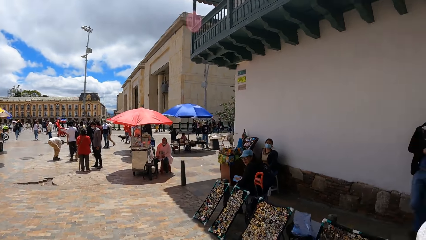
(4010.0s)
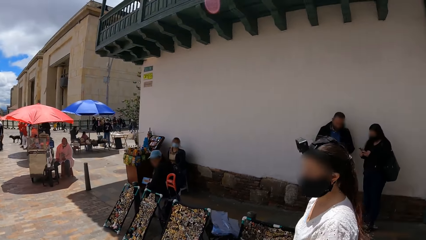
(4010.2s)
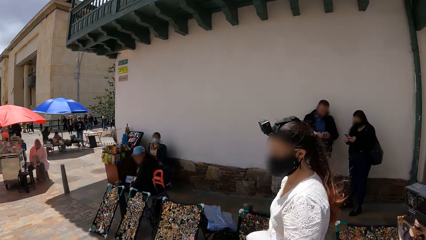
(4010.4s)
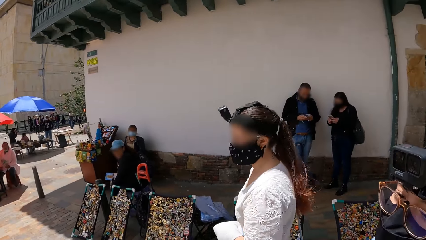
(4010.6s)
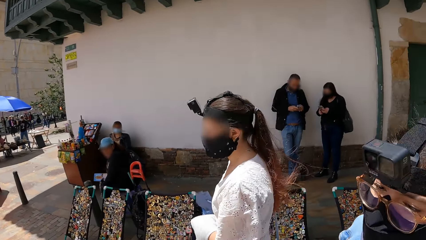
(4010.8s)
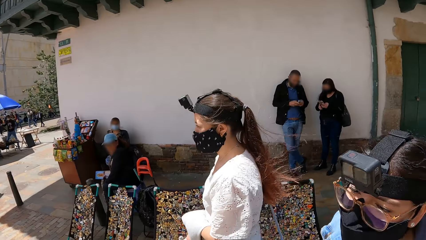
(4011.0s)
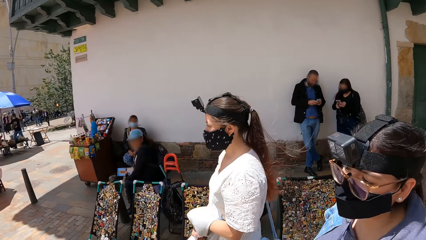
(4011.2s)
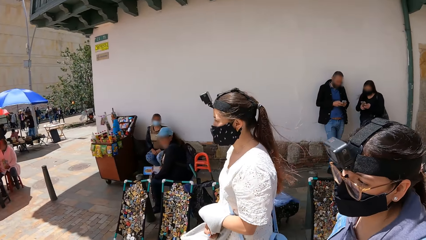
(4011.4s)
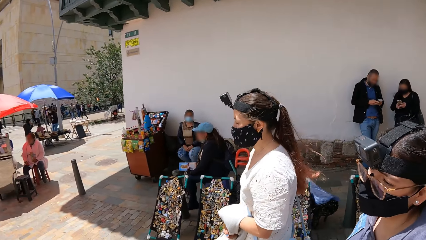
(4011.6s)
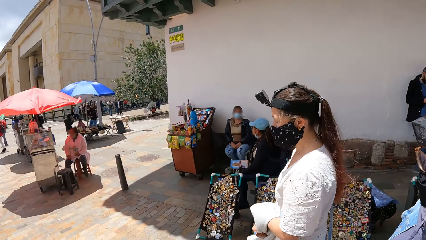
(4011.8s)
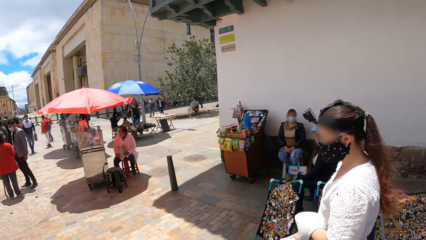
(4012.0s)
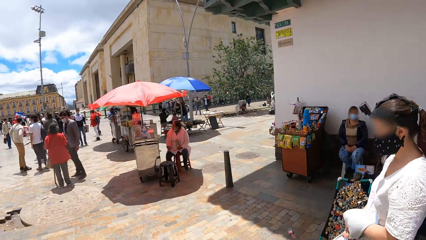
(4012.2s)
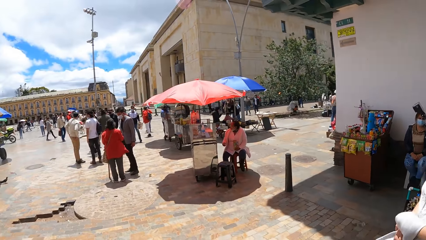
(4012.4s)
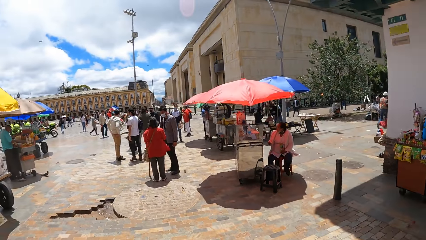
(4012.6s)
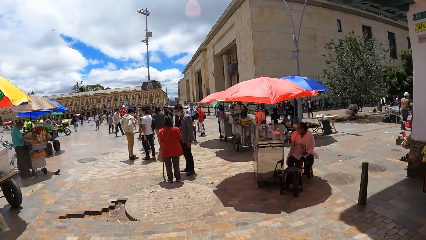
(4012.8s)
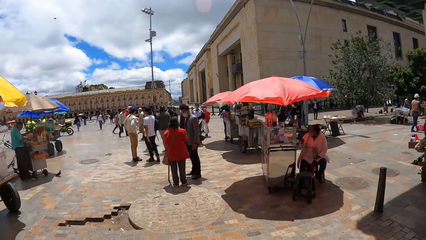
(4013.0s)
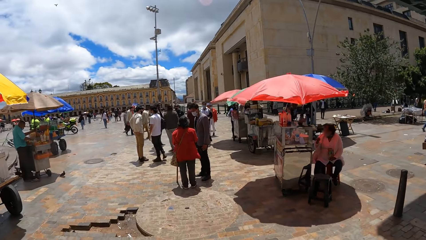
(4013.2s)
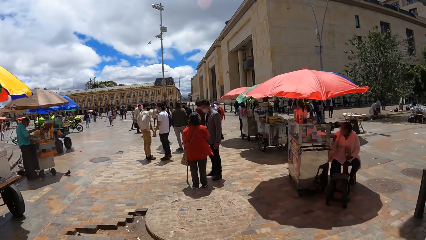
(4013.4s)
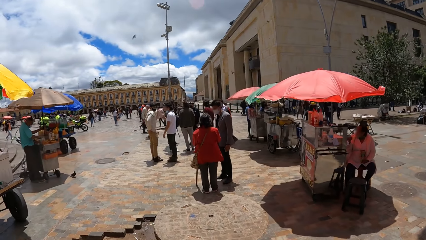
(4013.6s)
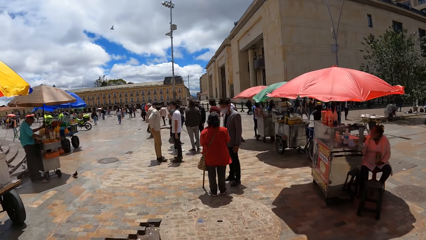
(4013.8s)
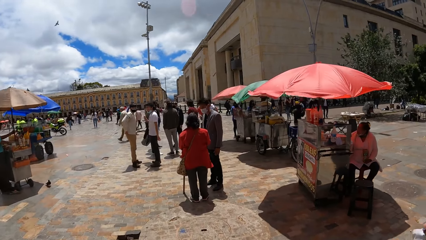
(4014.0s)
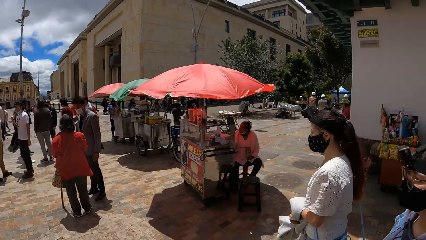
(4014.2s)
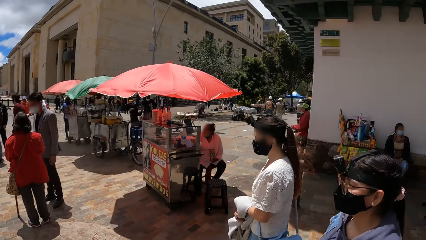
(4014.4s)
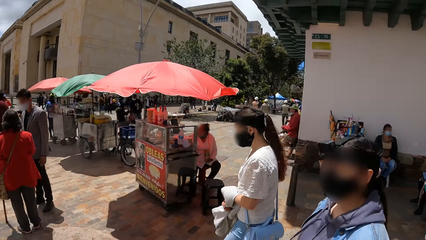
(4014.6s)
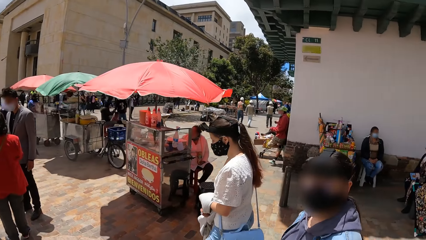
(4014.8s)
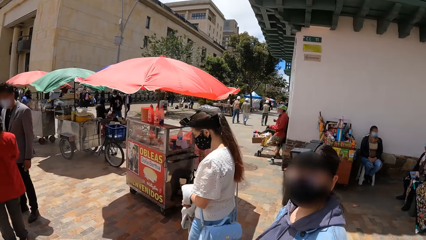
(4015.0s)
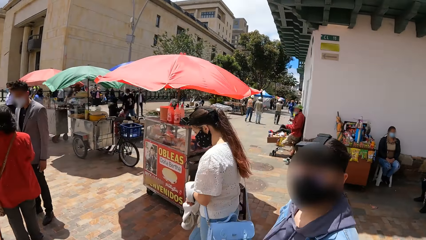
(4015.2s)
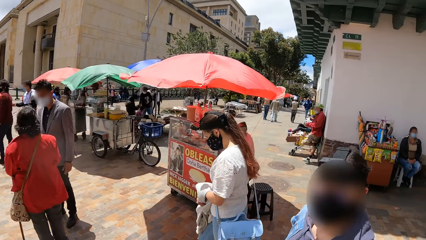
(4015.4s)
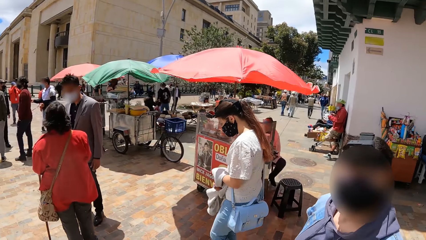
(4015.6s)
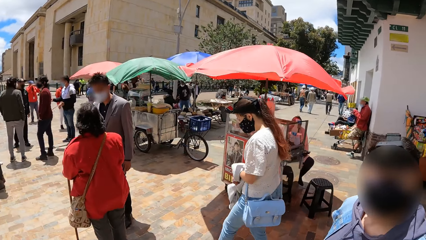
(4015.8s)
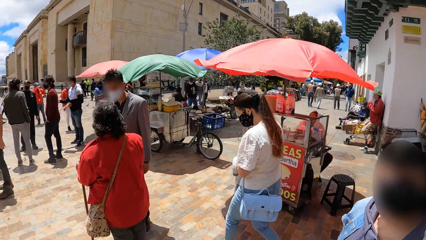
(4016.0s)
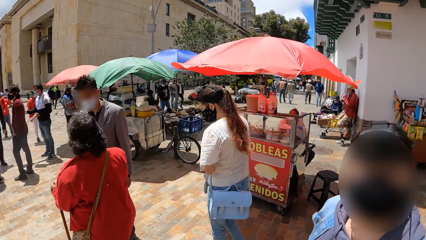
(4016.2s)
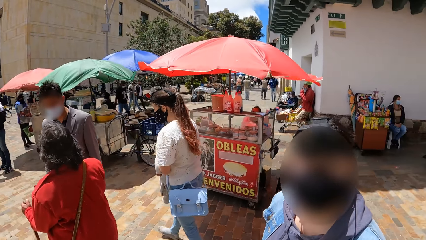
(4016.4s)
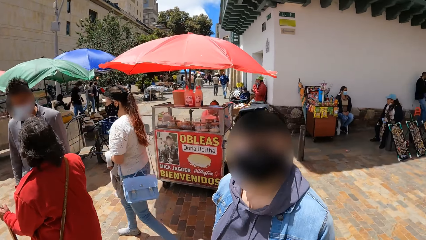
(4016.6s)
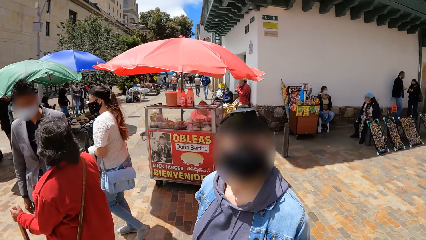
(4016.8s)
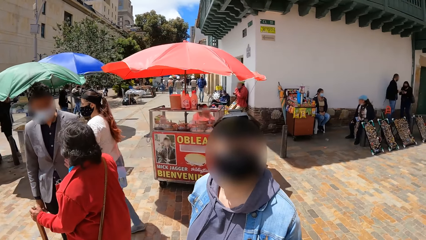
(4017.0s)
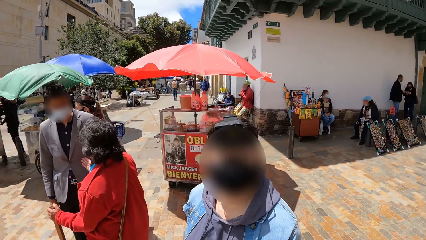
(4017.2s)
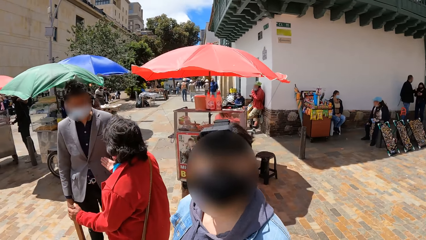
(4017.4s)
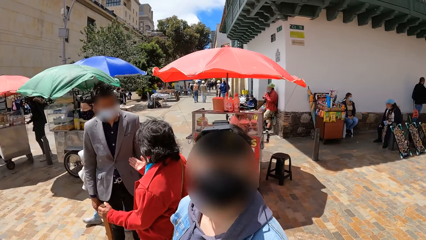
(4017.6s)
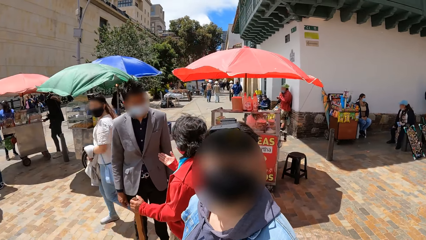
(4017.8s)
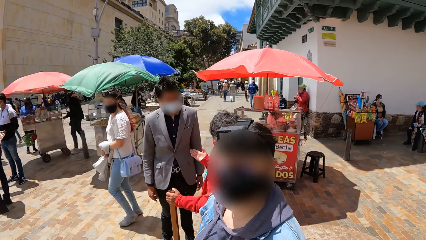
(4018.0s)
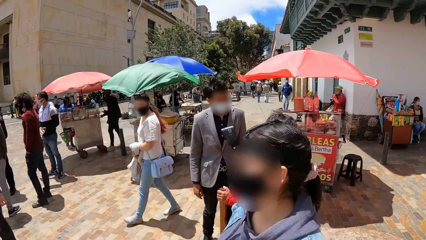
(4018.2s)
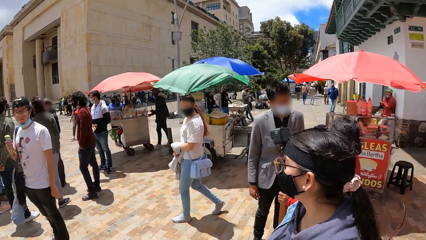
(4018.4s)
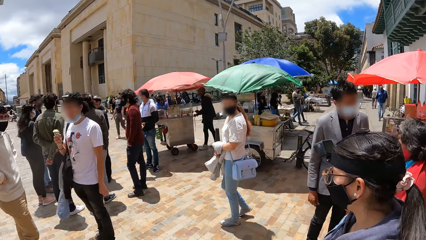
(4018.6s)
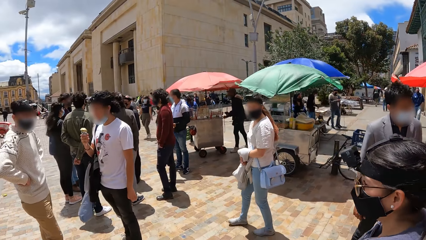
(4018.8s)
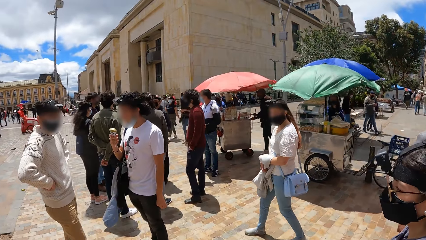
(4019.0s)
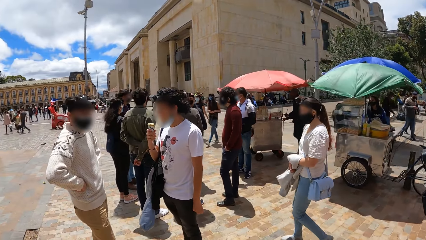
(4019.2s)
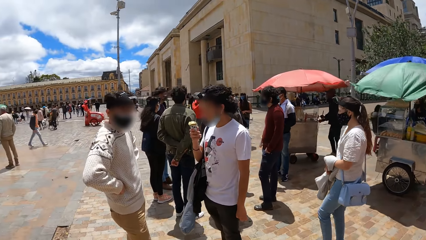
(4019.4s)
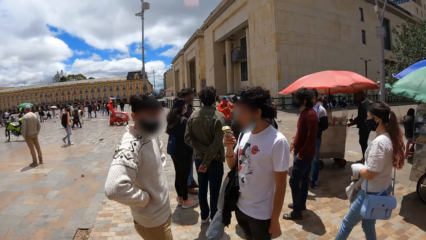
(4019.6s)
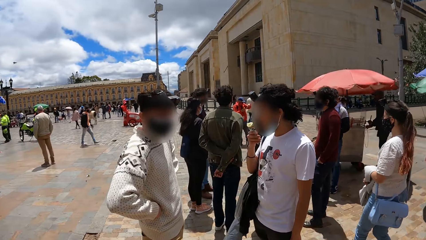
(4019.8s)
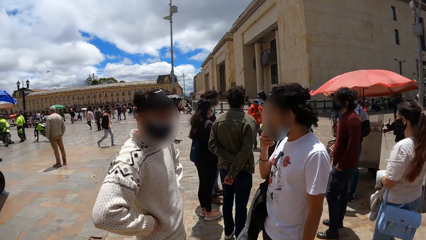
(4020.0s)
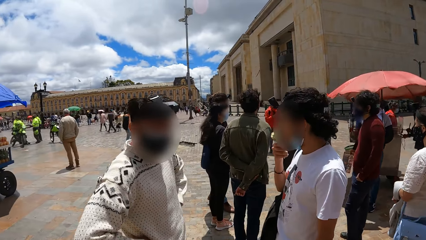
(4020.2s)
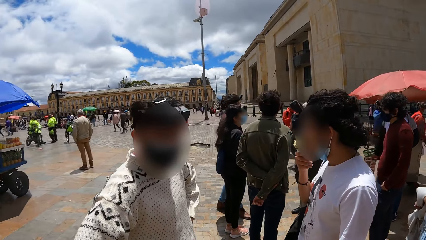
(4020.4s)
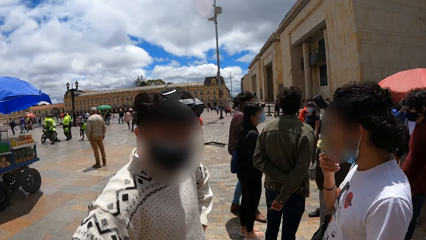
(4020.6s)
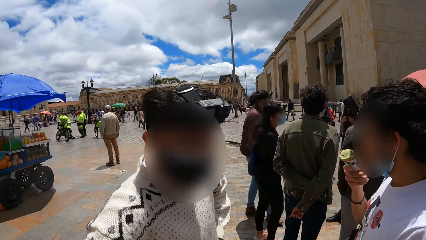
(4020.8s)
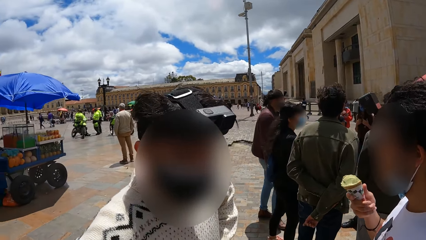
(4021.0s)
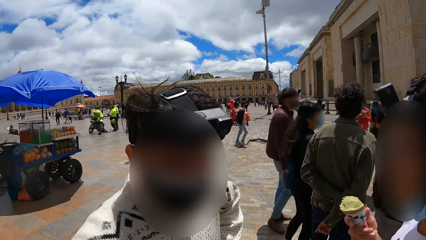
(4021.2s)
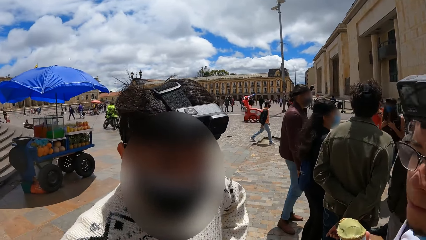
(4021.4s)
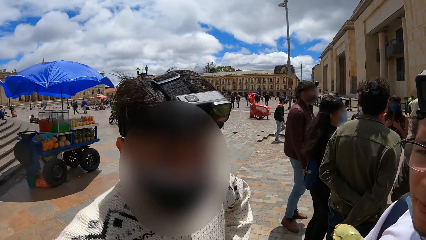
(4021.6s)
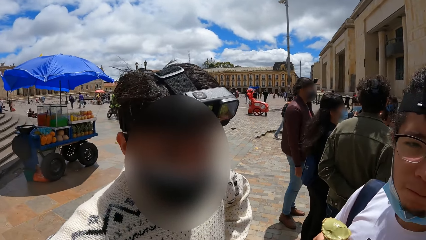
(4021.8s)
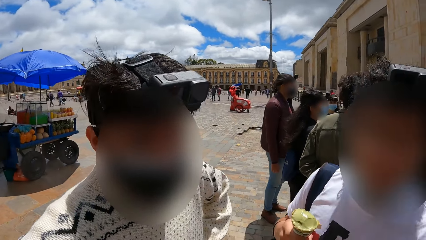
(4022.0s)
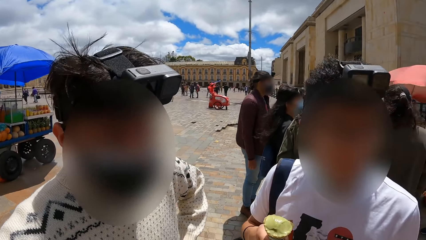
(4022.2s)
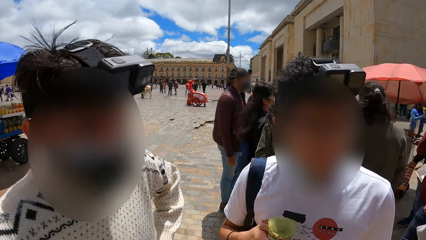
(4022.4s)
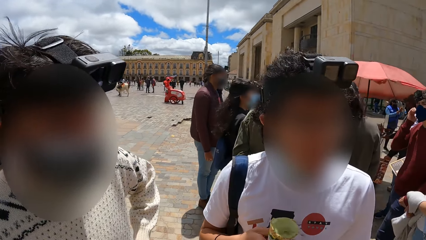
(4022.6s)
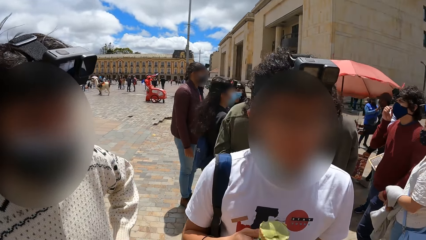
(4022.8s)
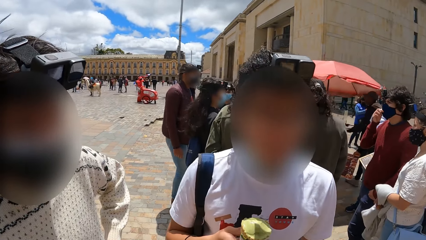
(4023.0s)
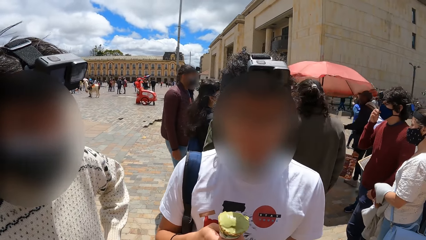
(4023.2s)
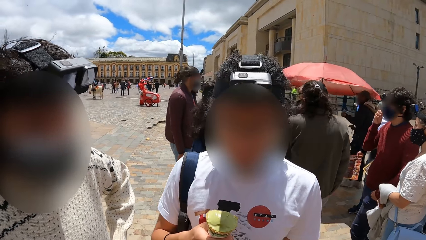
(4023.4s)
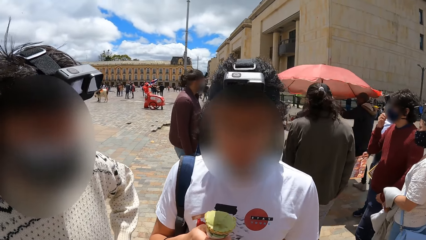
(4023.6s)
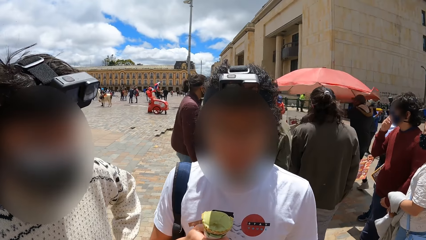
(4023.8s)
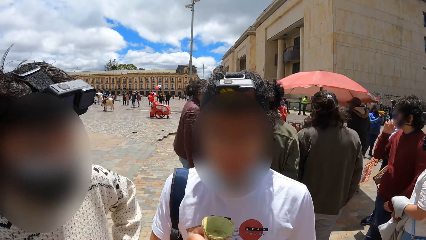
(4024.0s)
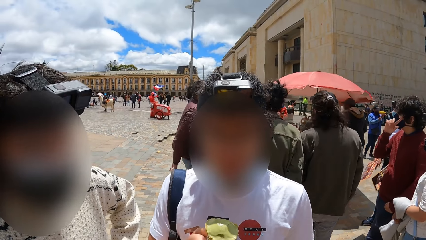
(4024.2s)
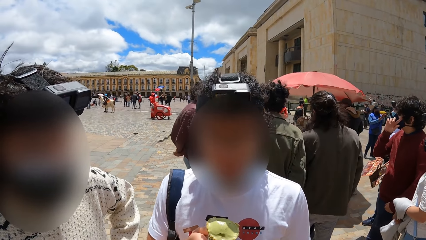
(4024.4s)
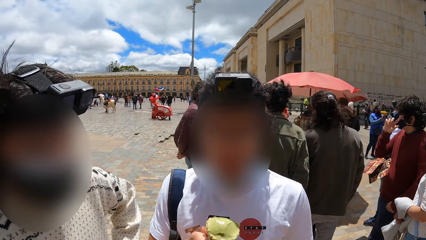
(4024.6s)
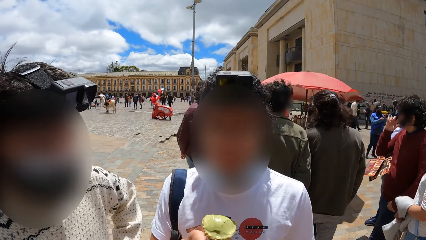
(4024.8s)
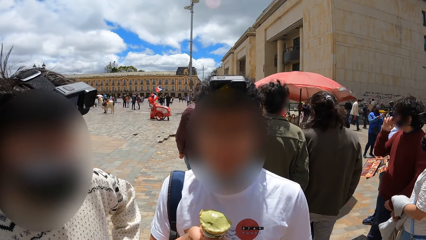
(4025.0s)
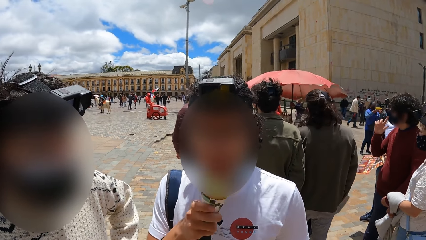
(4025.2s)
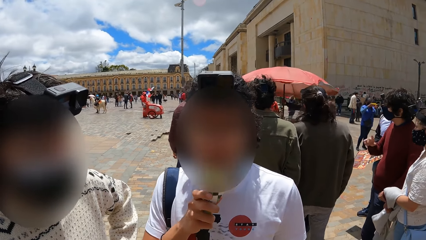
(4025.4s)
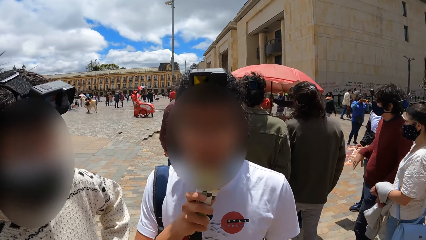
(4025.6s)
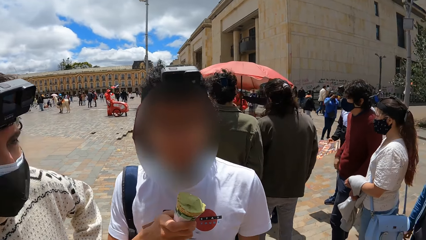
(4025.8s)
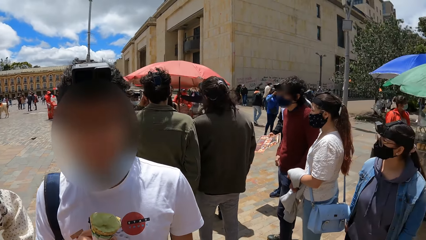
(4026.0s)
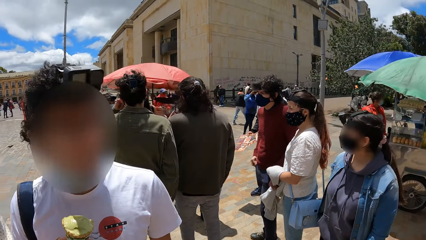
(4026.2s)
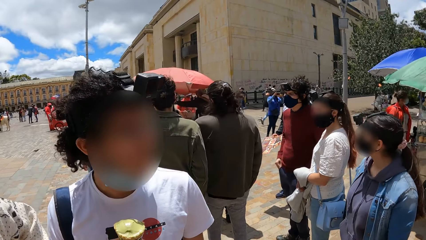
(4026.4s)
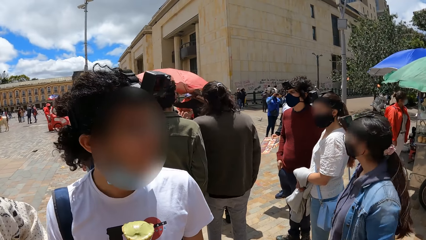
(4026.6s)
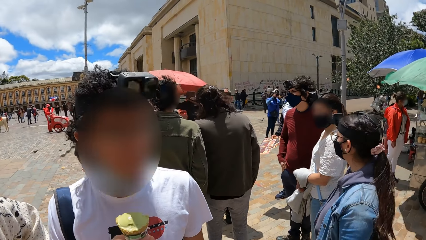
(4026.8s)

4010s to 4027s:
The camera wearer looks at a lady. They look at another lady. They walk around the market with a woman and another woman. They look at the first lady and the other lady. They walk around. They look at a man and another man. A man licks an ice cream in his right hand. The second man eats ice cream.
